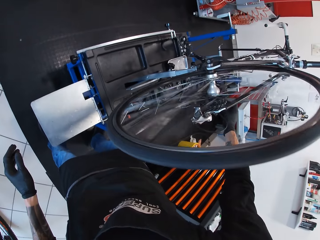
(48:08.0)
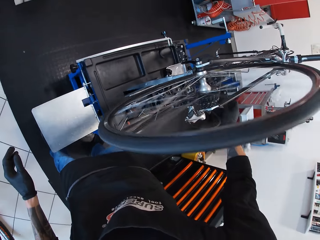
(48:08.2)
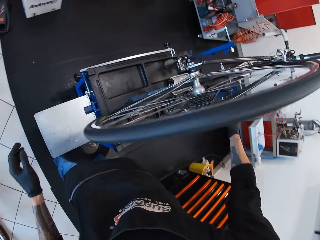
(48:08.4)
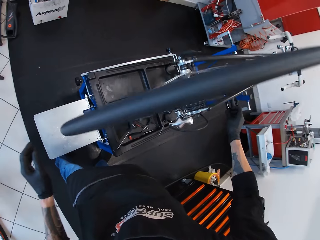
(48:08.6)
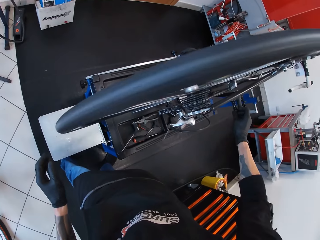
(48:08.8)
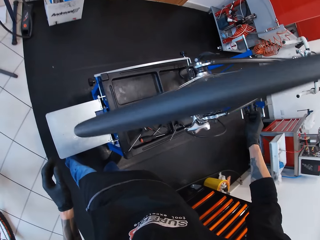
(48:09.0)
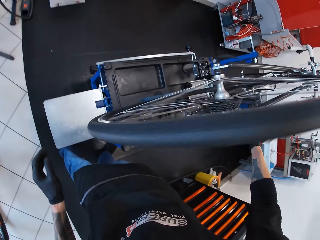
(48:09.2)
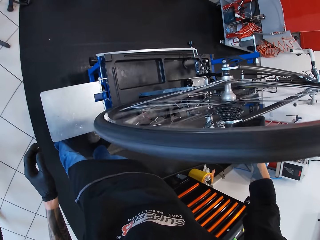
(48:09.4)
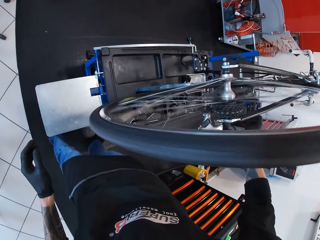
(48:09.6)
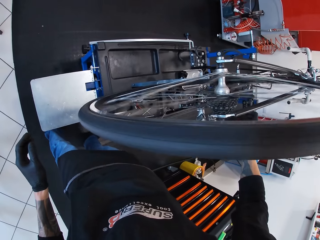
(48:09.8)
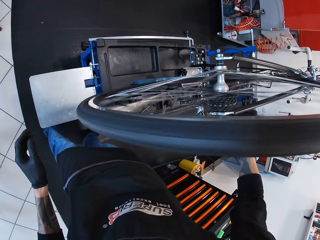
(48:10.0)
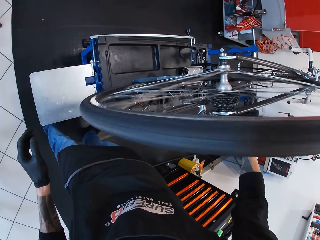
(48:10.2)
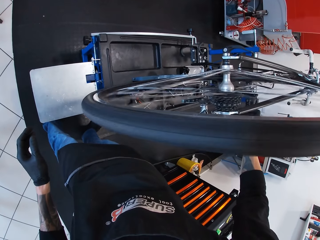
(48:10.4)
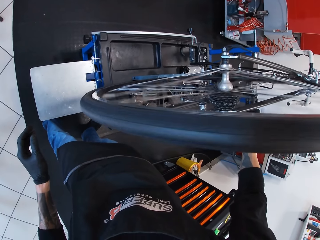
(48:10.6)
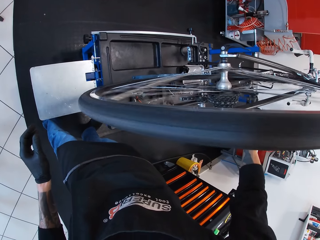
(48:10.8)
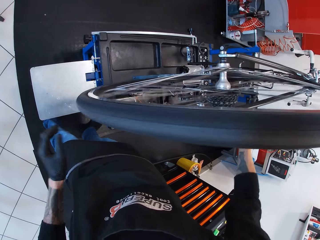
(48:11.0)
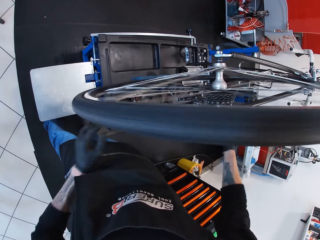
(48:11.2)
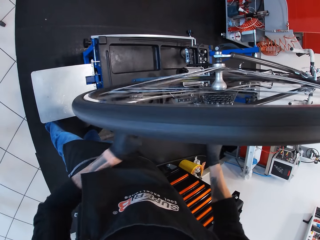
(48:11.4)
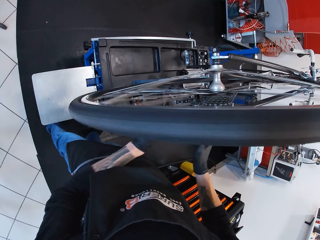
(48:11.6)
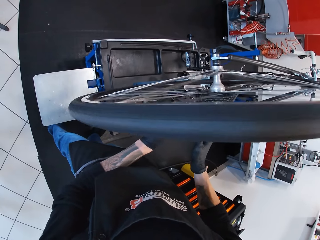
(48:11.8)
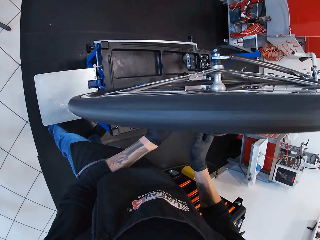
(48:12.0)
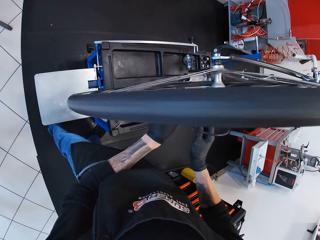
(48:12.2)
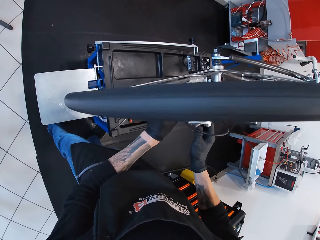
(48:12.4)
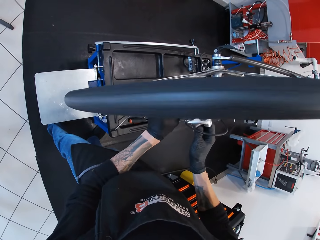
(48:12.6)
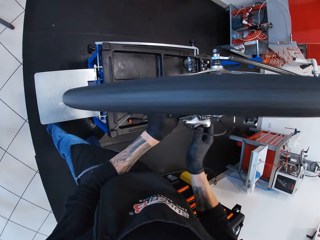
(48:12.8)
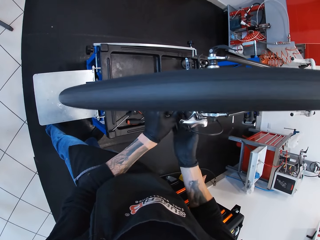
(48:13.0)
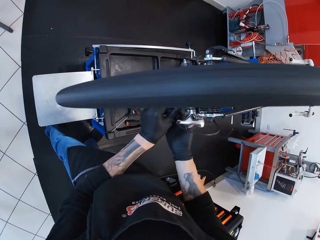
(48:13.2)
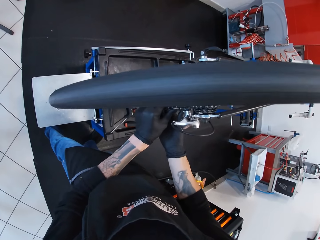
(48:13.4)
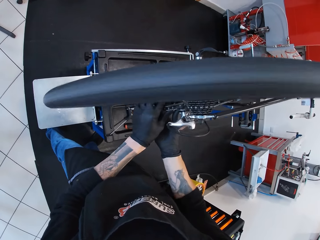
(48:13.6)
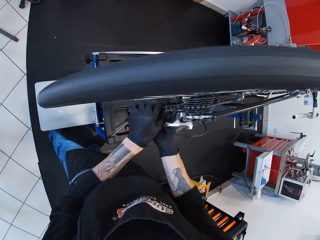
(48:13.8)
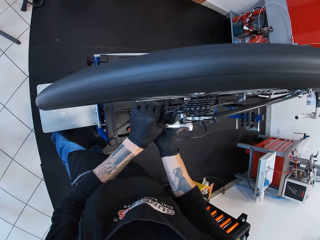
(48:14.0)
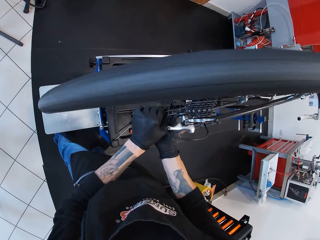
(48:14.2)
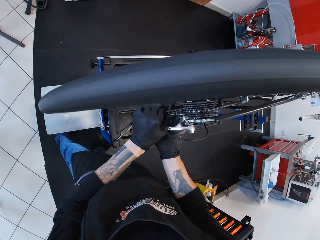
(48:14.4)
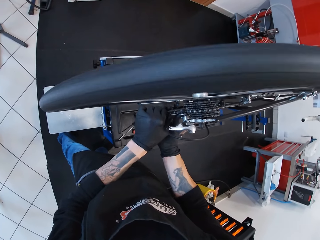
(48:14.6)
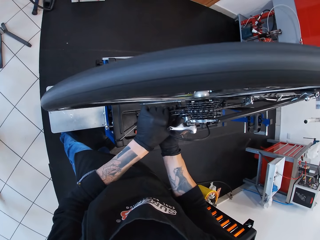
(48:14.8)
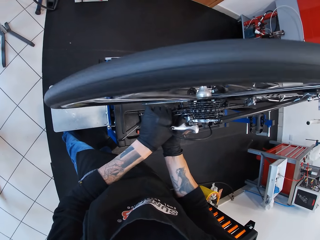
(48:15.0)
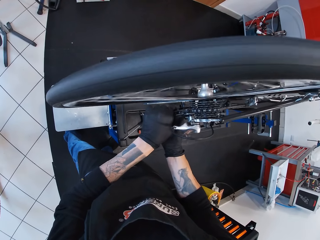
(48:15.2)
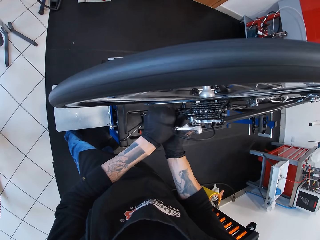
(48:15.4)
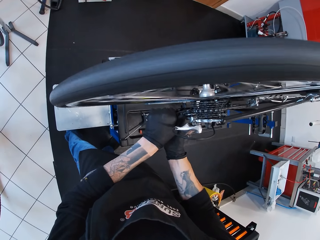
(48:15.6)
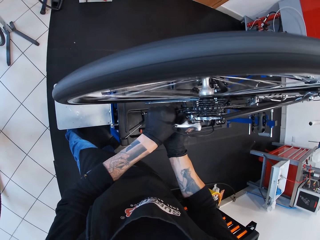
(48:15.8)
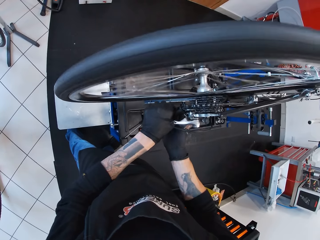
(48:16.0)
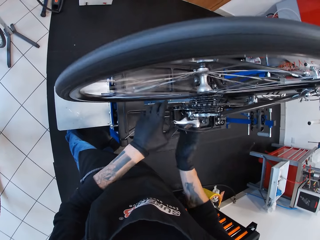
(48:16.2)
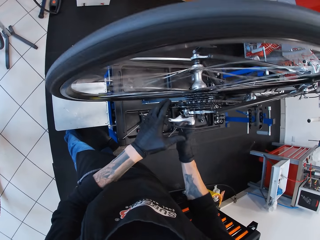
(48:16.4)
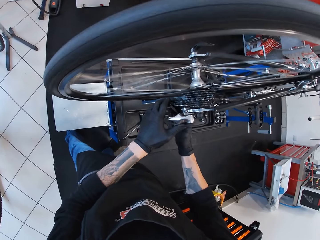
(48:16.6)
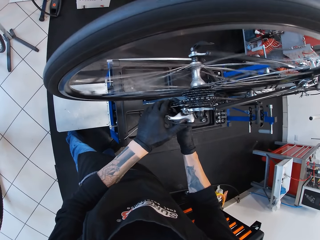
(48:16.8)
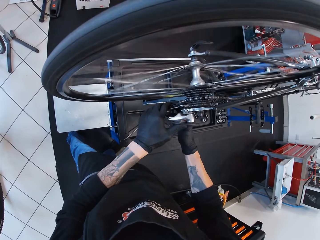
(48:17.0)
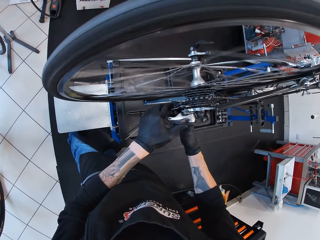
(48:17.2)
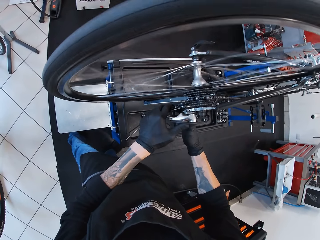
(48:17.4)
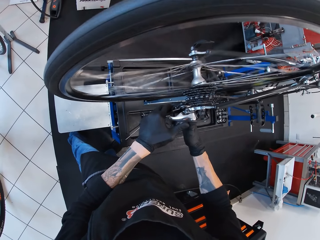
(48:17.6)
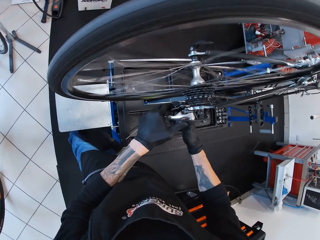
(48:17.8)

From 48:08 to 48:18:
The camera wearer adjusts the gear shifter with both hands.

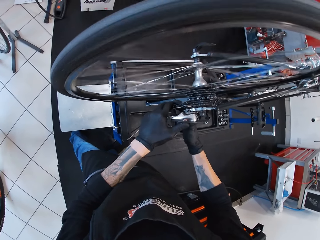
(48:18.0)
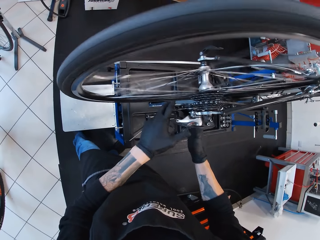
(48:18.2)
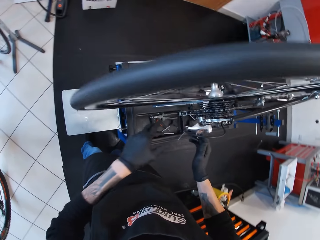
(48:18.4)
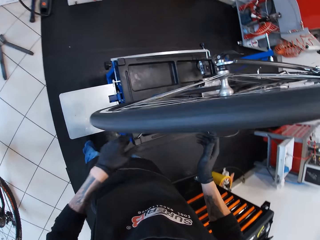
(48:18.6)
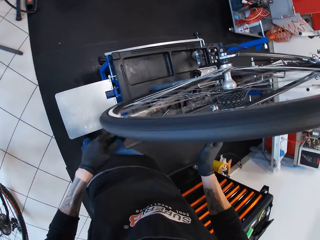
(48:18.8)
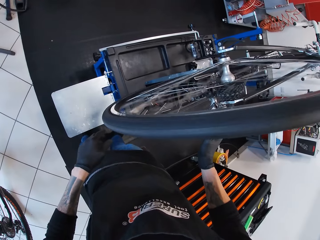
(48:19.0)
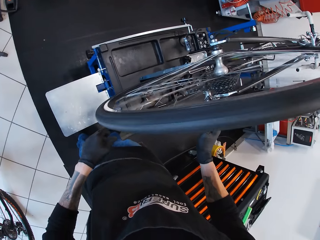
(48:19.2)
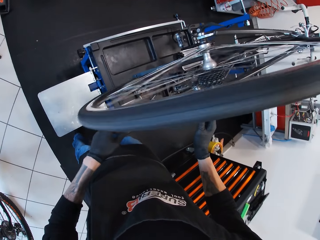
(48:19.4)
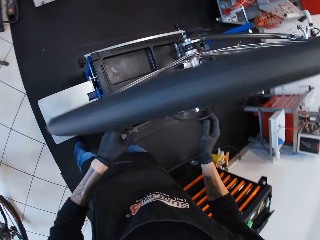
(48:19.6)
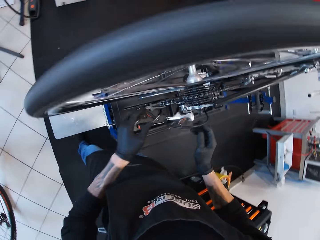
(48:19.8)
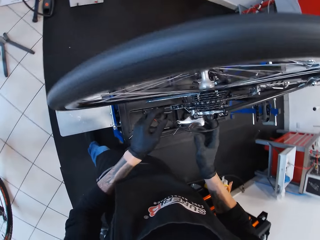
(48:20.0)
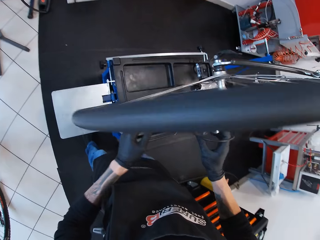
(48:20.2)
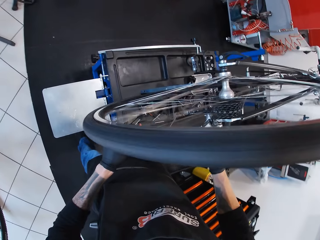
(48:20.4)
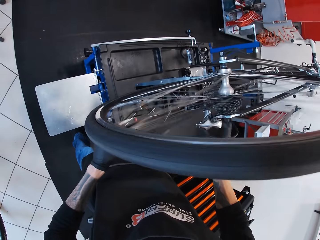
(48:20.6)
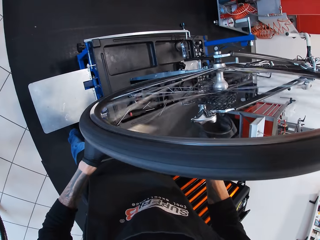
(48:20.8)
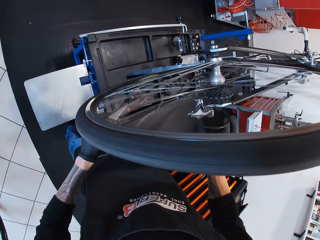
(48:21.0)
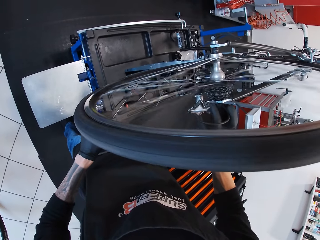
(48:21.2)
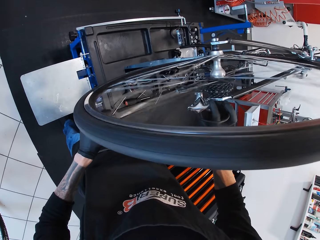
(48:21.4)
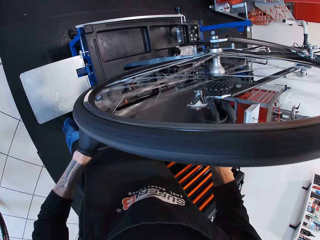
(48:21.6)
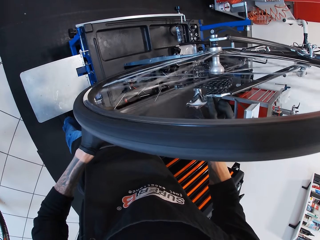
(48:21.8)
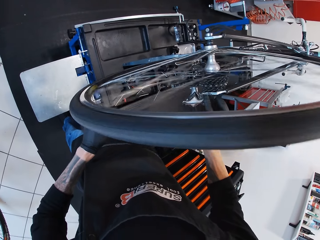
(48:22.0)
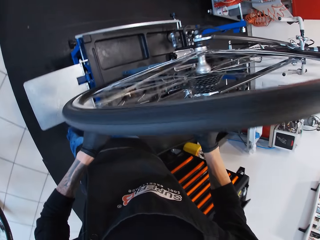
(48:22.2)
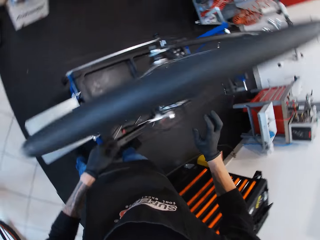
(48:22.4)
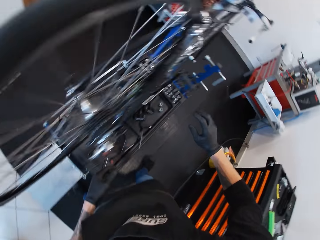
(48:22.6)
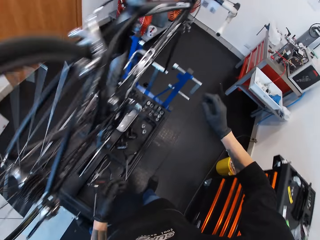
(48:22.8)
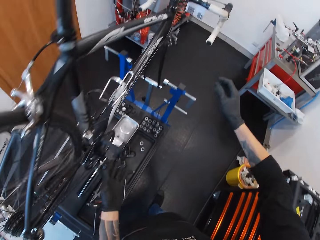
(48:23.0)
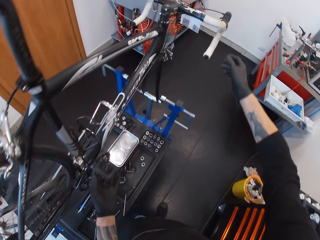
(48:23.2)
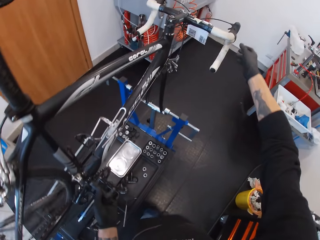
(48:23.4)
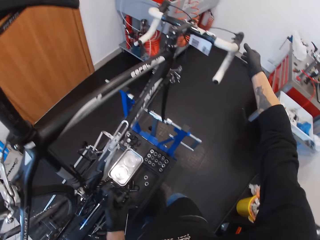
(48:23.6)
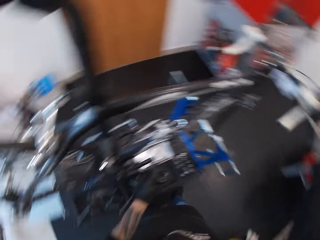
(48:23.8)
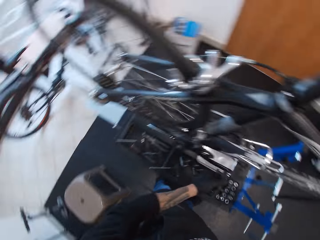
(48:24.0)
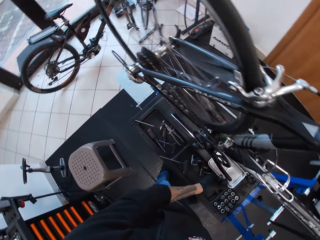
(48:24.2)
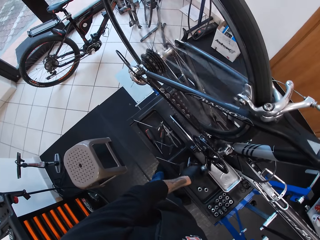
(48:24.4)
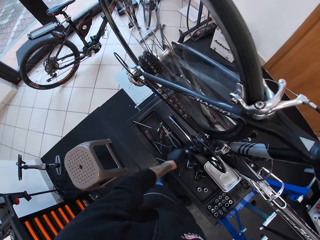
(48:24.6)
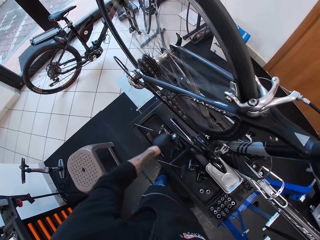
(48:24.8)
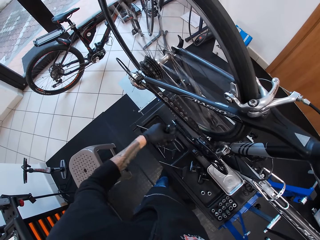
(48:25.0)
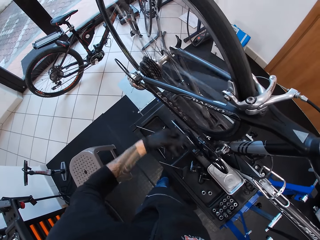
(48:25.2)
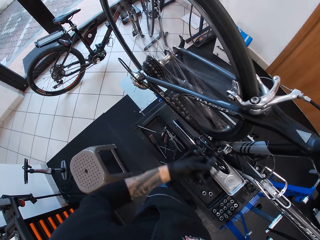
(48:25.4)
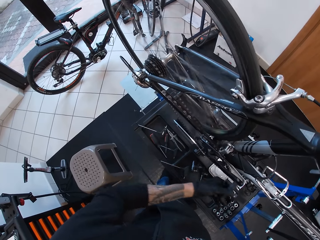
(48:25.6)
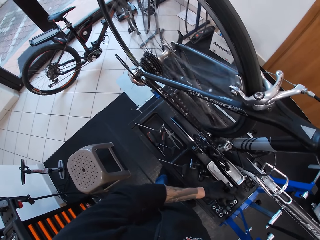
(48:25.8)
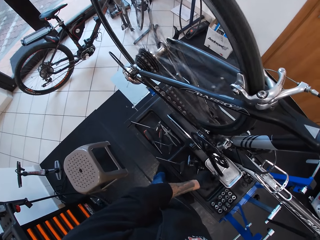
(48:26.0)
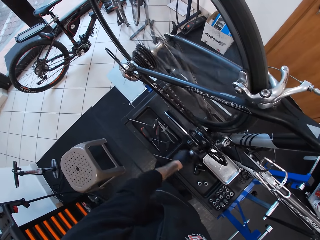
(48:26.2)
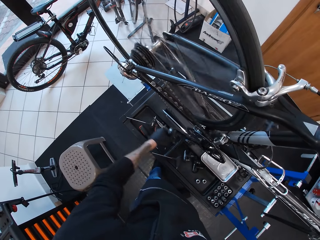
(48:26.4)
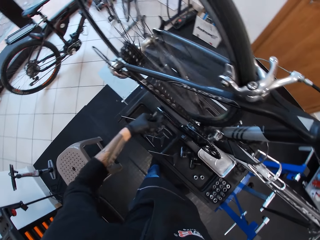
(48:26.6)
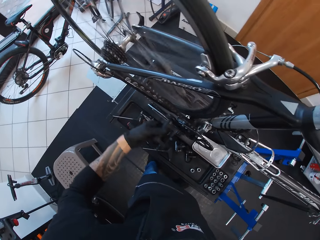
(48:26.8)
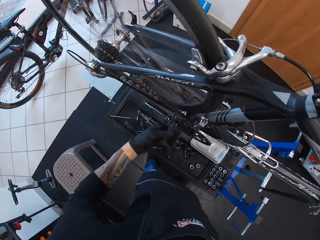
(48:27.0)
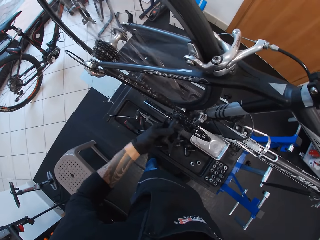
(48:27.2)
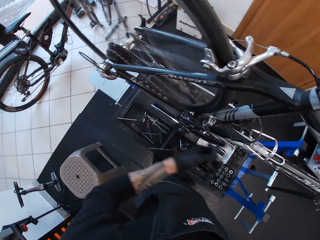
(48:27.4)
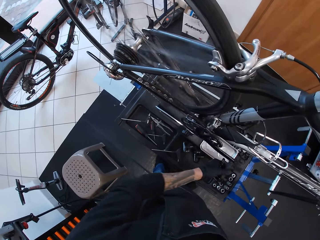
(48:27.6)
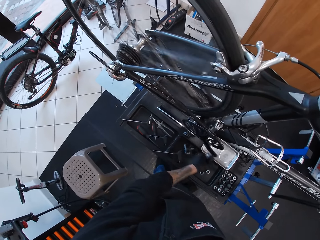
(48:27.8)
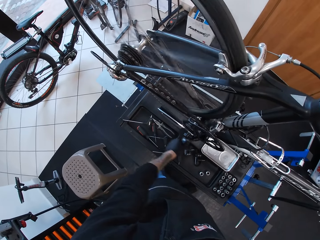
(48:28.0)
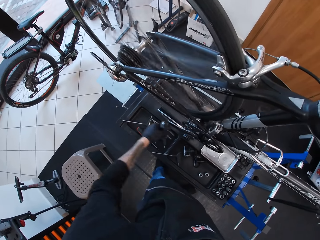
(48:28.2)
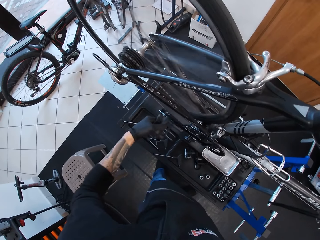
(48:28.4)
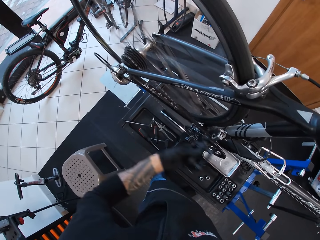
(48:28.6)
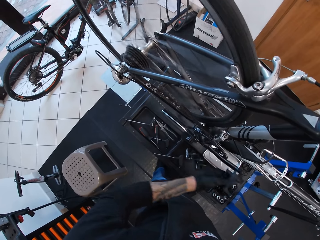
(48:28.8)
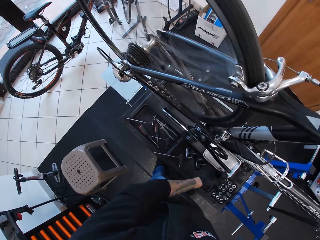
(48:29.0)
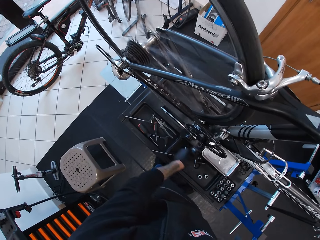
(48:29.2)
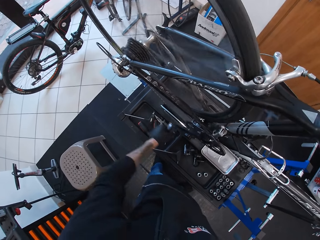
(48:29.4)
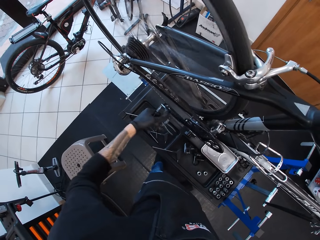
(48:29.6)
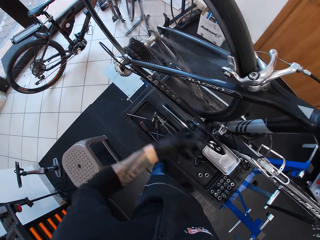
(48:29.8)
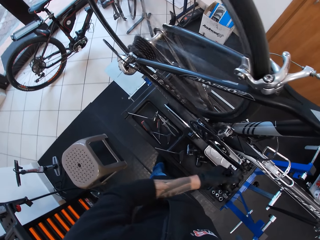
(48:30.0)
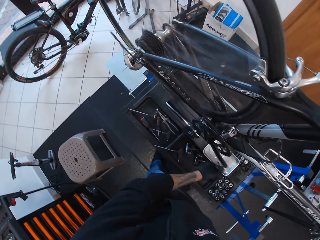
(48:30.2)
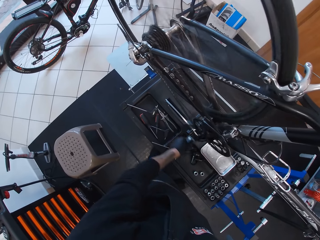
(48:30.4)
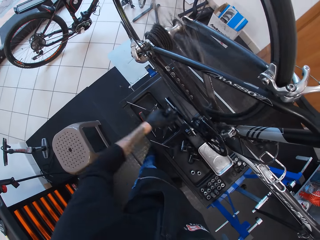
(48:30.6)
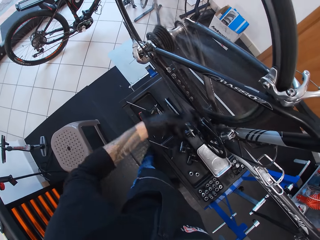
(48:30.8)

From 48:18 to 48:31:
The camera wearer looks at the other side of the bicycle. They touch the gear shifter with the right hand. They touch the front of the bicycle. They hold the bicycle pedal with the left hand. They hold the gear controller with the right hand. They rotate the bicycle pedal forward with the left hand.
